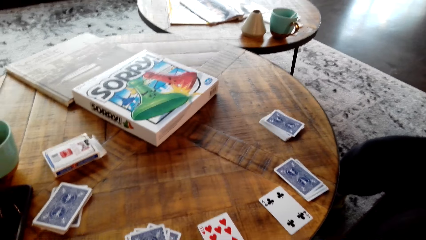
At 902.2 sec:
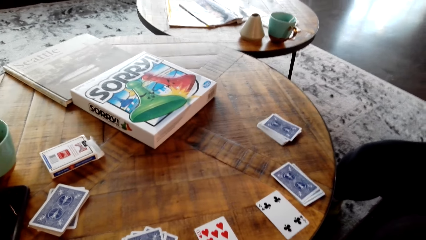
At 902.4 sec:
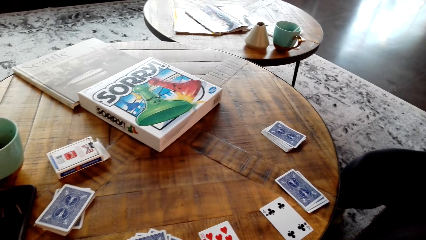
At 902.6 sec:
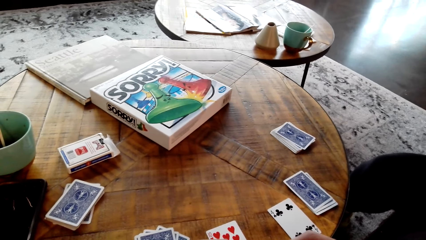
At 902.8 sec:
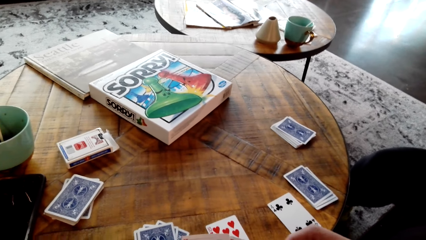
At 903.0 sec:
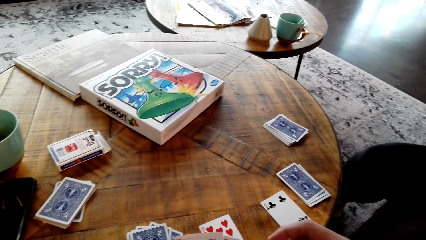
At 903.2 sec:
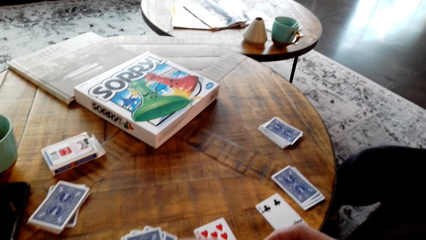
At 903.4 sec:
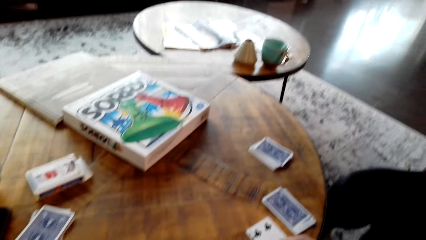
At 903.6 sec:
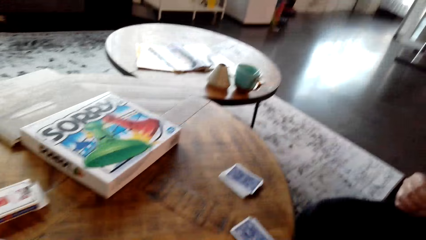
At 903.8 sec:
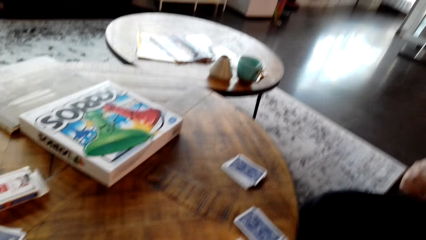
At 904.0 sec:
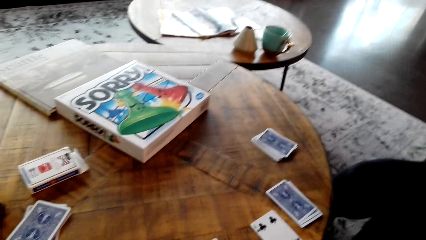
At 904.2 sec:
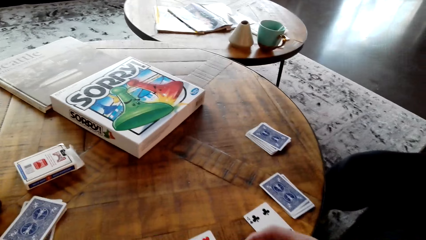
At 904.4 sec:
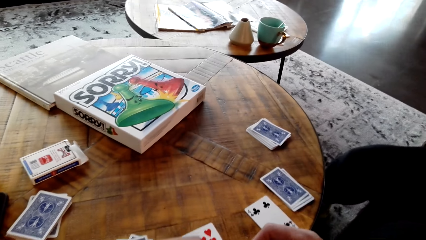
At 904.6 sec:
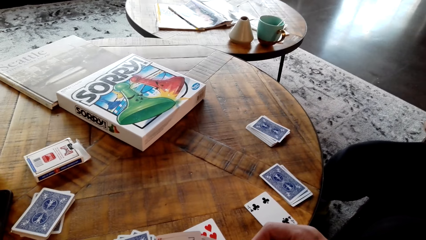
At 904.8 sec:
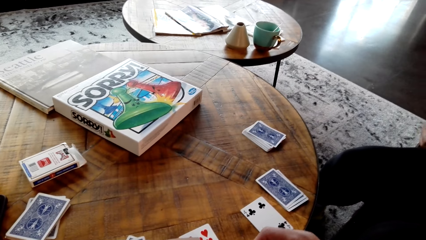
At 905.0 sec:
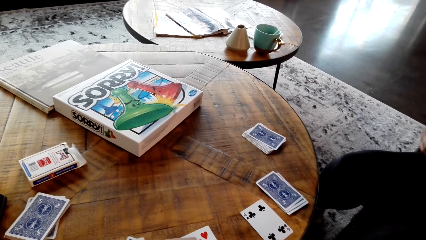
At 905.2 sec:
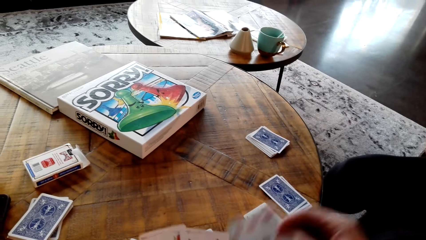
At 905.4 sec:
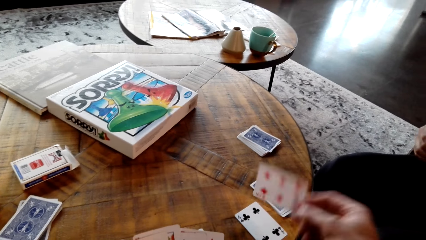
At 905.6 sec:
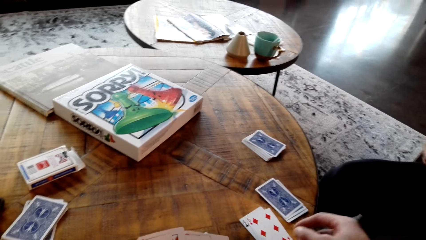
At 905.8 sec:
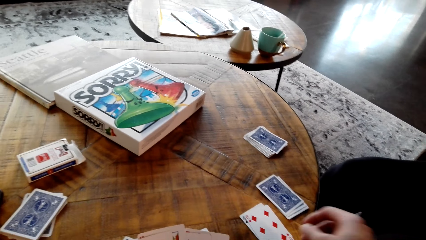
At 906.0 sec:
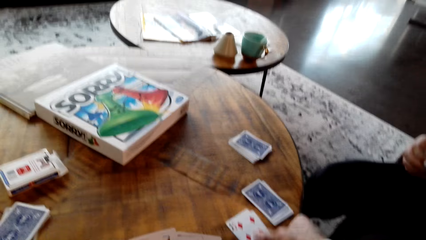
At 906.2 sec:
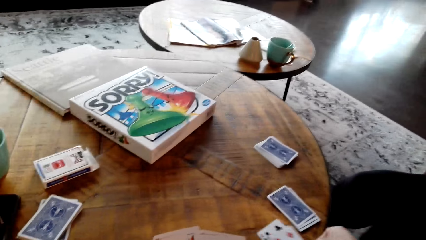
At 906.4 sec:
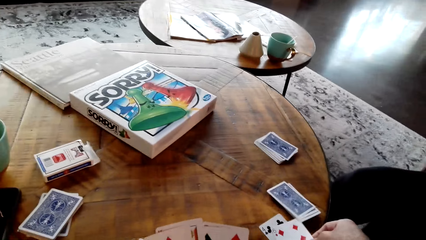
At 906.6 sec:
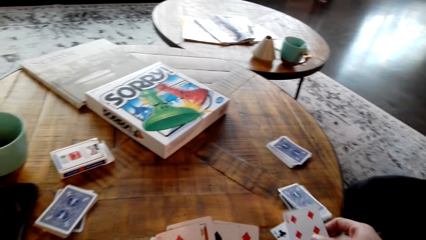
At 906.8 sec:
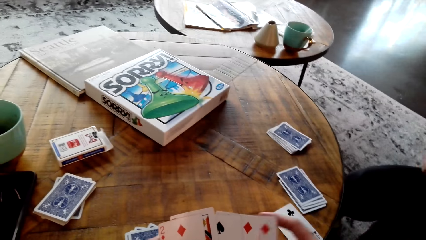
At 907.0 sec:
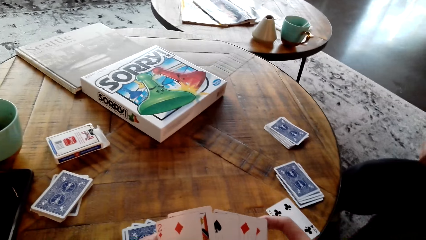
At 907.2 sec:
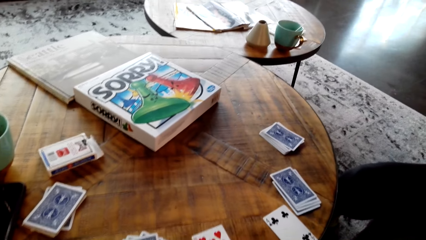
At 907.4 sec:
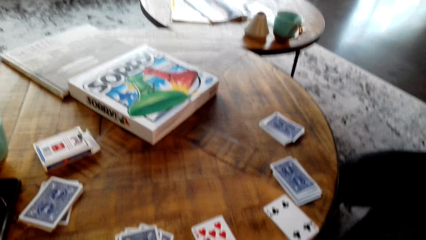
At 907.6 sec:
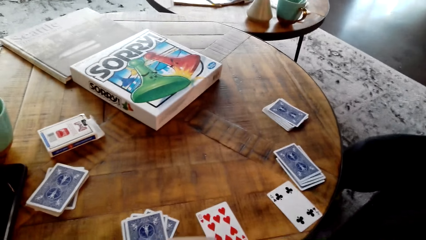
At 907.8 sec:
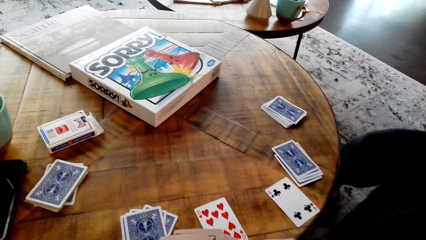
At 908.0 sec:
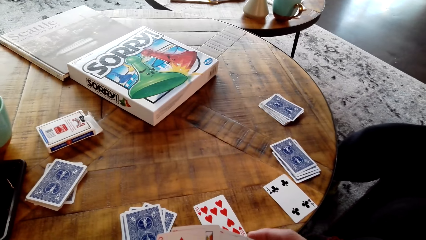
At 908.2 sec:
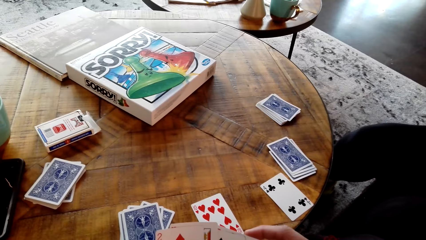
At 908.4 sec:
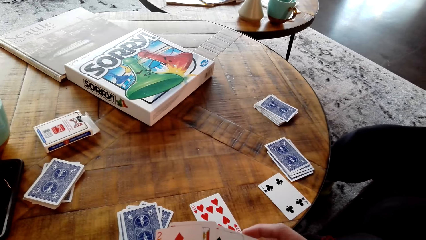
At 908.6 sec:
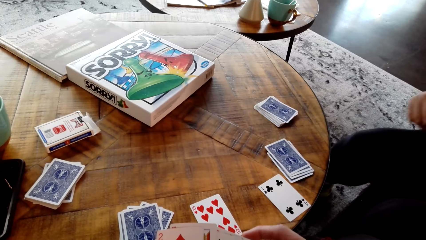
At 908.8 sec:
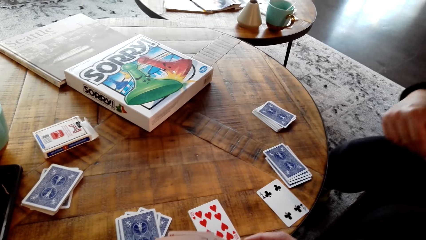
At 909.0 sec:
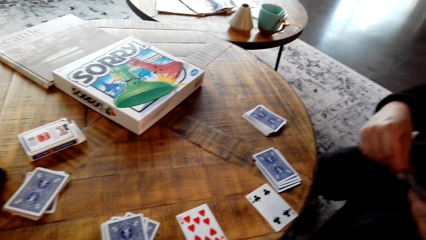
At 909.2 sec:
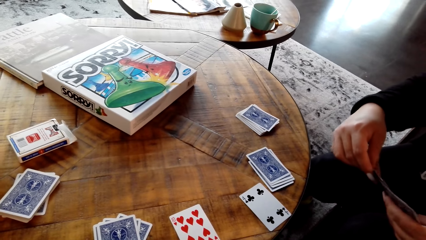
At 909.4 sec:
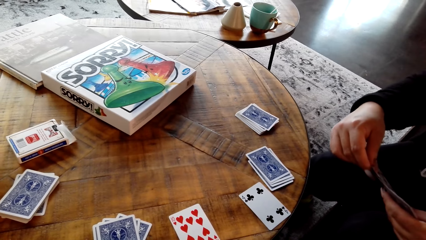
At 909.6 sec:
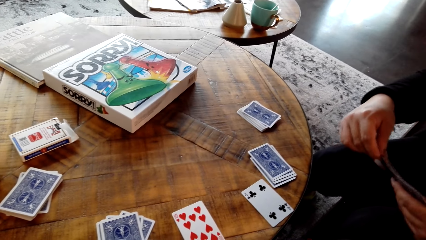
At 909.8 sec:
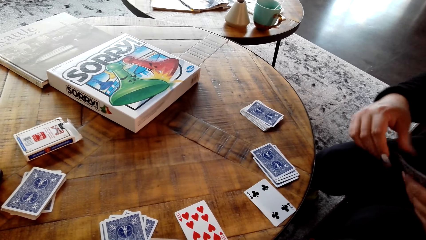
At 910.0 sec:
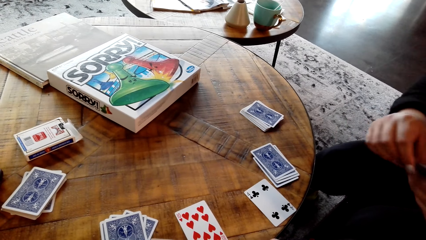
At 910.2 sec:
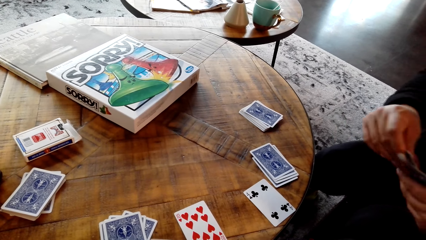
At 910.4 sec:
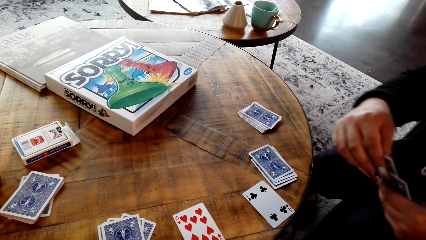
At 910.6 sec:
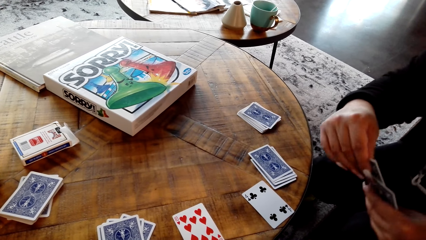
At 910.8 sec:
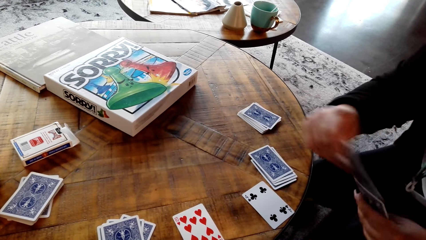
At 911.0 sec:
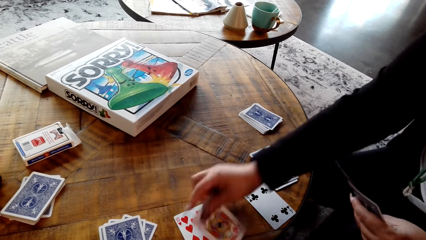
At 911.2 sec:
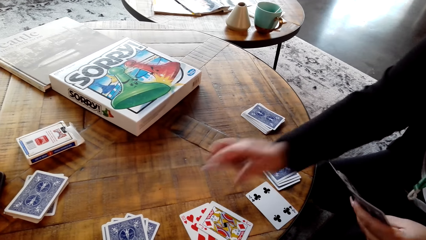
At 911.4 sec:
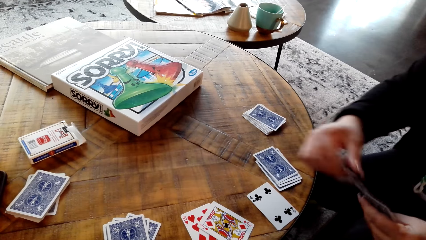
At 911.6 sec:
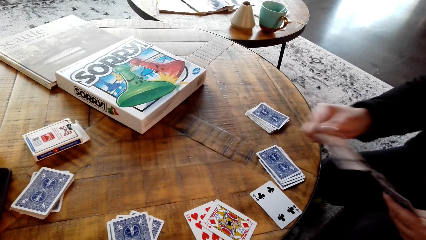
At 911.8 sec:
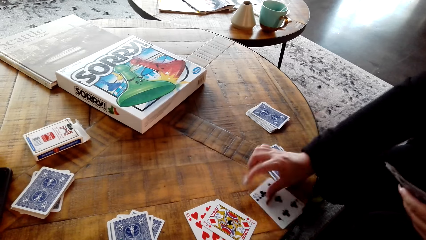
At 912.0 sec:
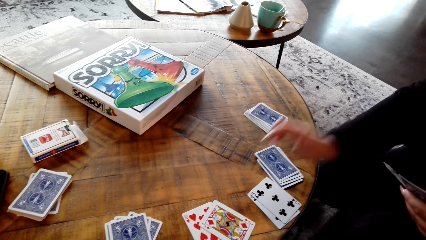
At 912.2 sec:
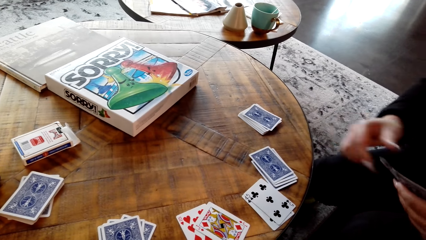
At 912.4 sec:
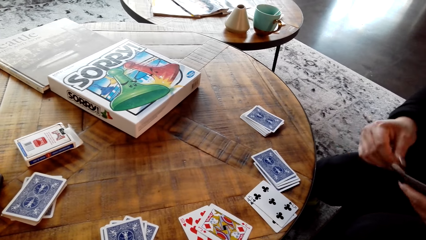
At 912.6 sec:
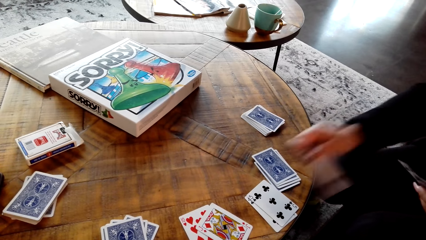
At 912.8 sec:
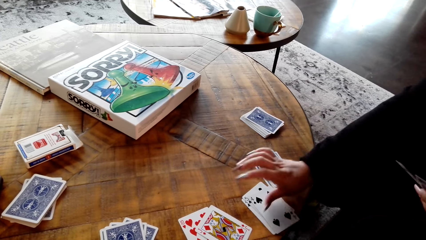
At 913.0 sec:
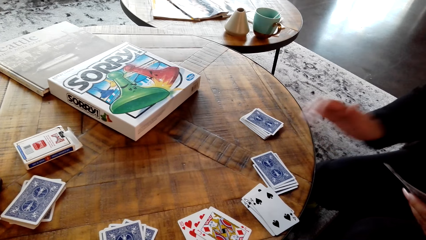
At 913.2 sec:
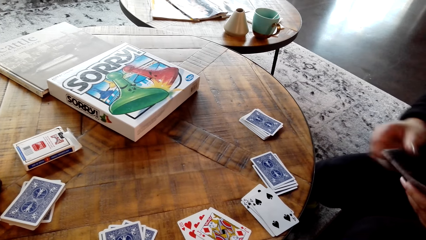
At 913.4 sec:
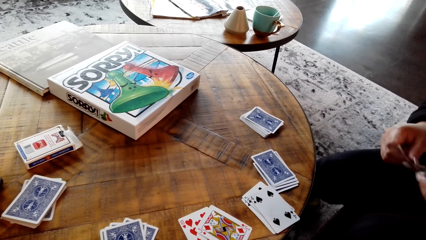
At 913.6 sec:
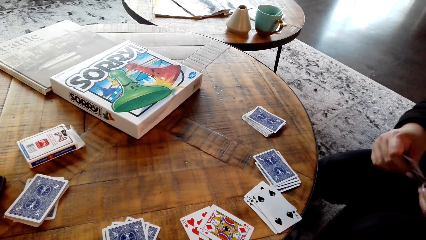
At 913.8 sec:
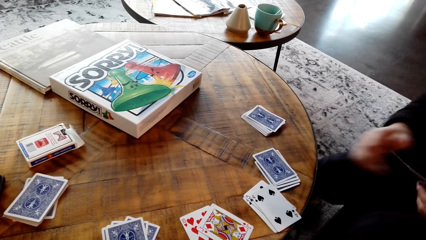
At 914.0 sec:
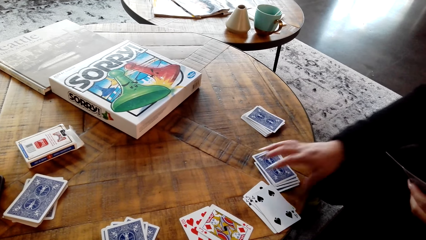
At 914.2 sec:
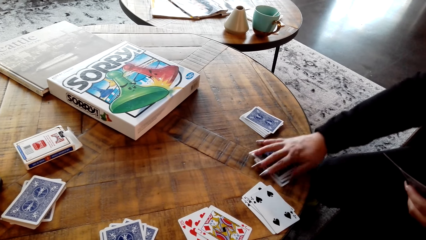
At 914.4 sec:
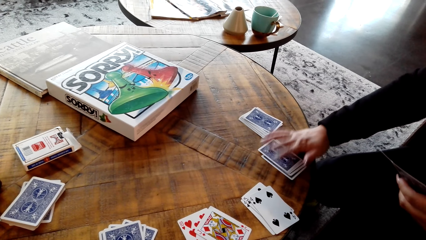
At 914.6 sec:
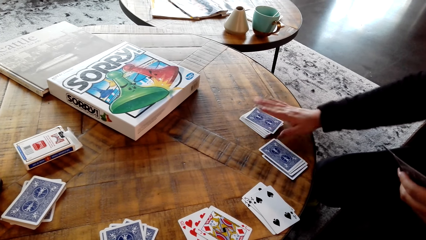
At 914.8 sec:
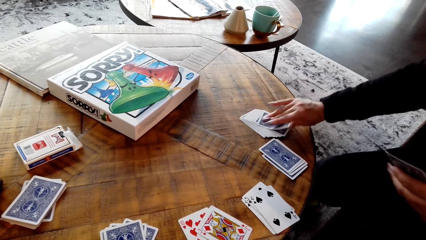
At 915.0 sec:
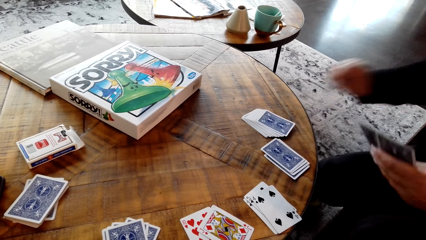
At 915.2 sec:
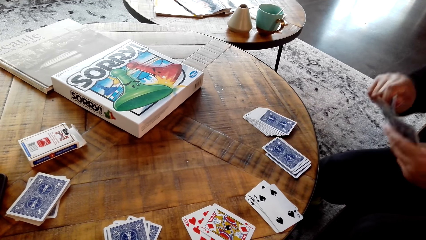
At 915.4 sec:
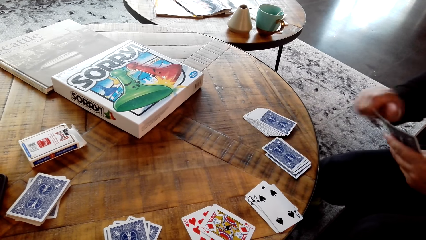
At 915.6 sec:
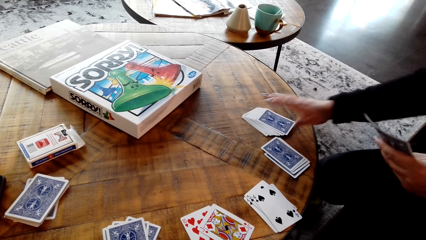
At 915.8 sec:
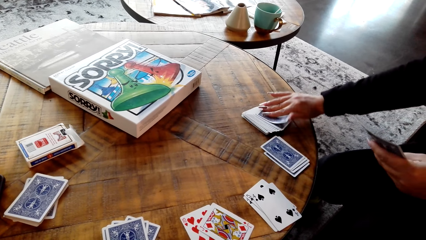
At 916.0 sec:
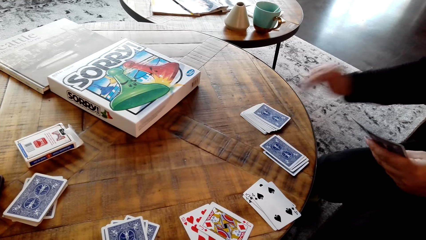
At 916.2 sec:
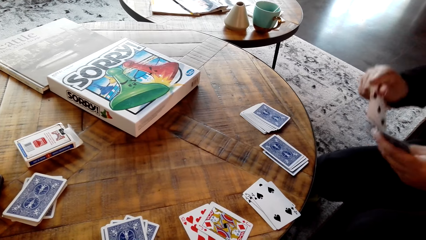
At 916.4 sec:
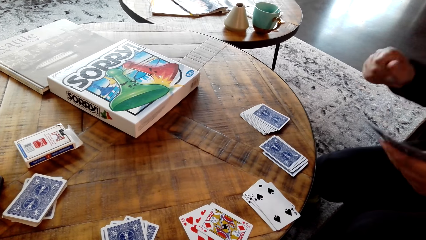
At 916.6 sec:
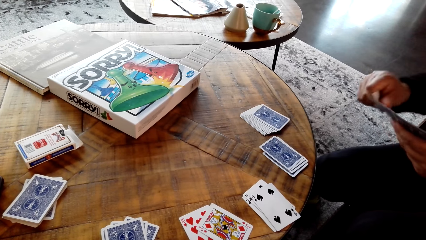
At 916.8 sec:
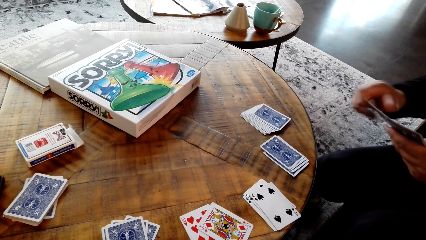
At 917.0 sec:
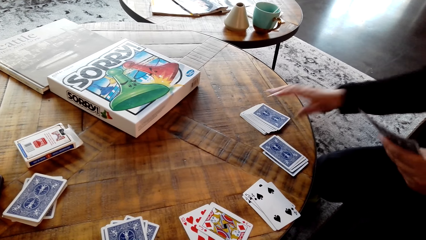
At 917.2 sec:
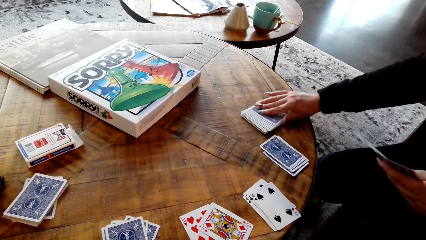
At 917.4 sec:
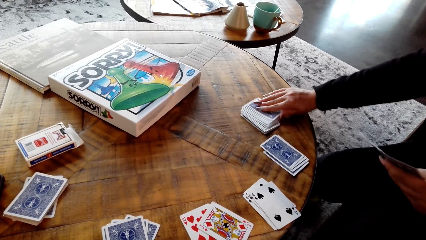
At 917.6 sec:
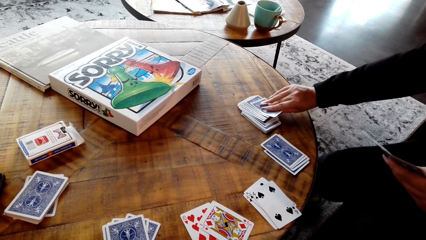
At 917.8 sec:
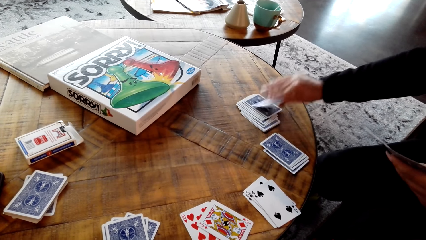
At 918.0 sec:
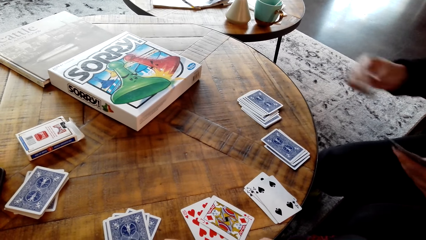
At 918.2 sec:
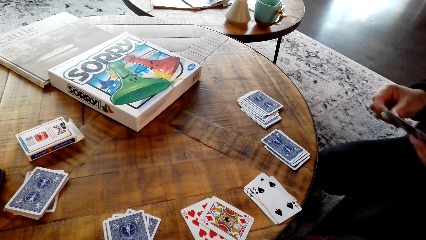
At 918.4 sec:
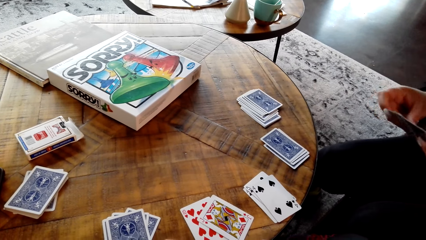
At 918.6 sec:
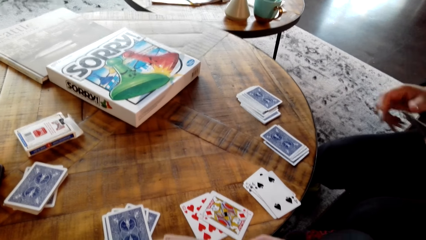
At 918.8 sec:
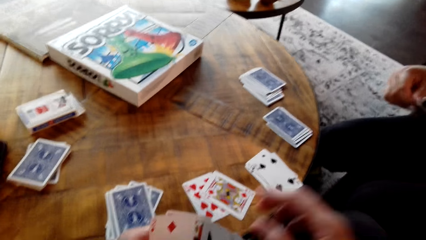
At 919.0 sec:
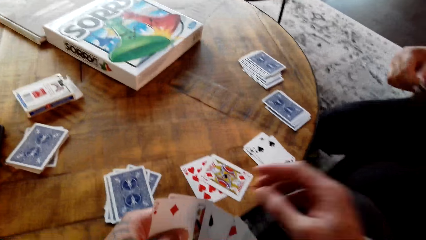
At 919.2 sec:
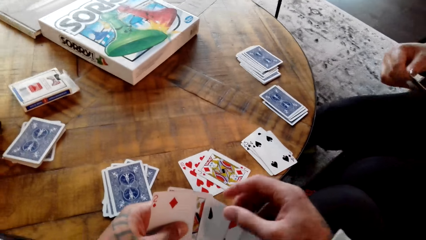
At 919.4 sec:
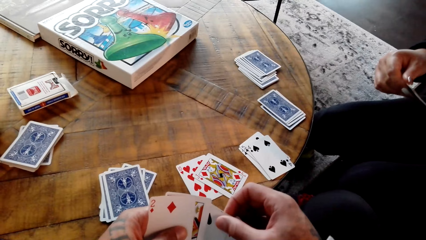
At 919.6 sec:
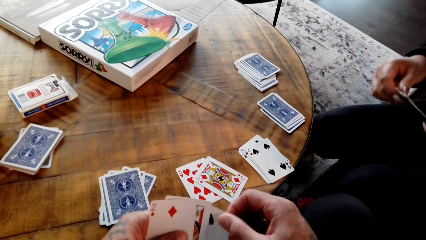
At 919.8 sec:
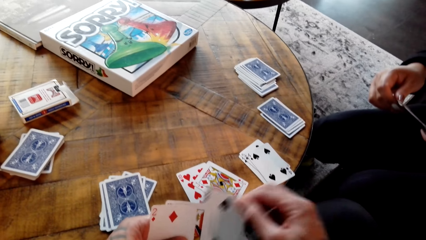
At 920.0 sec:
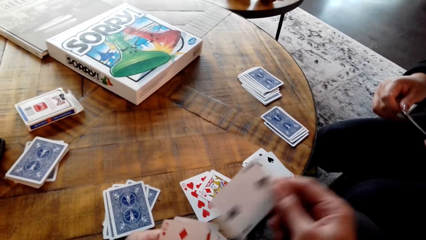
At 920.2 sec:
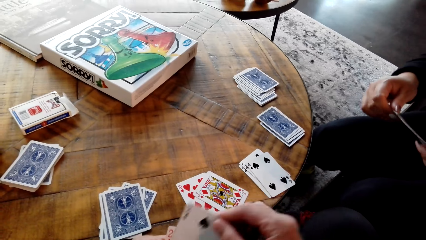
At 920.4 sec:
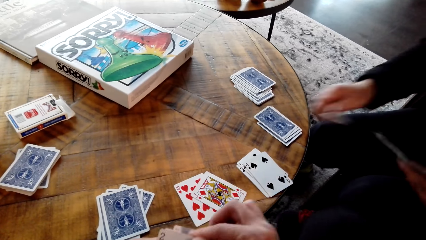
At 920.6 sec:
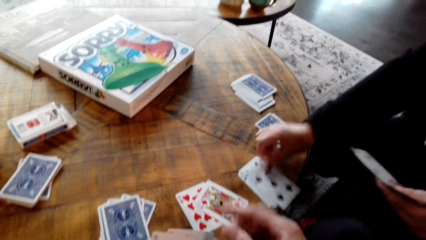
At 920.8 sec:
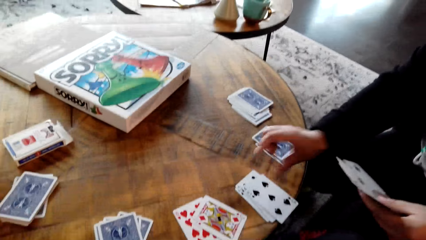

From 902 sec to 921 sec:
The camera wearer plays cards with the person on the coffee table. The person plays the cards.
